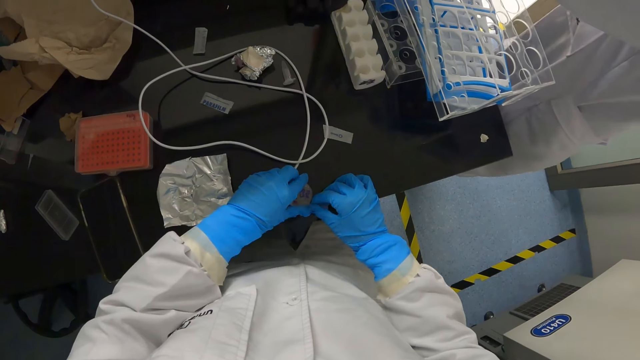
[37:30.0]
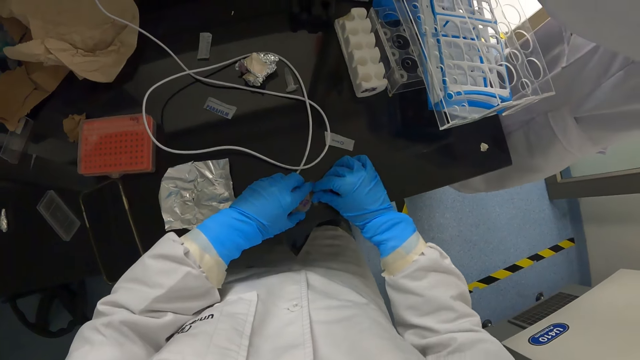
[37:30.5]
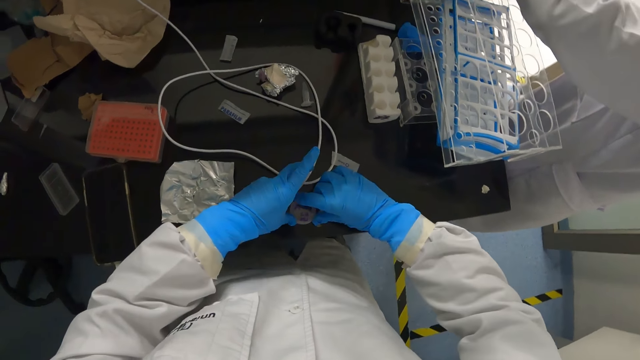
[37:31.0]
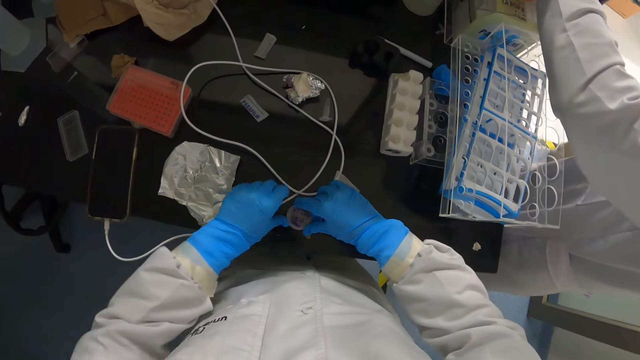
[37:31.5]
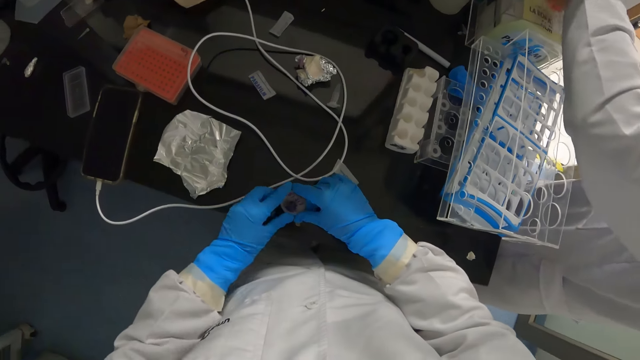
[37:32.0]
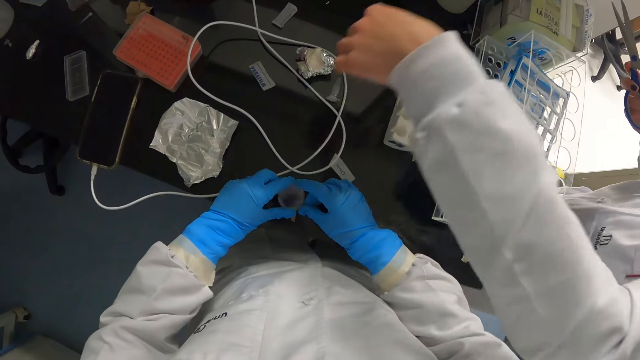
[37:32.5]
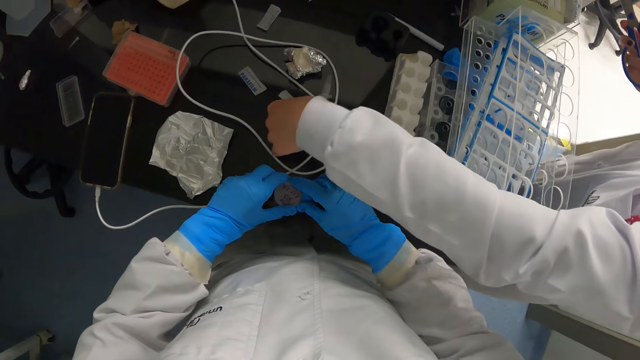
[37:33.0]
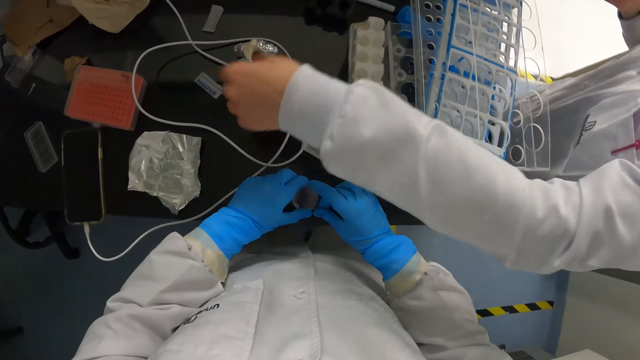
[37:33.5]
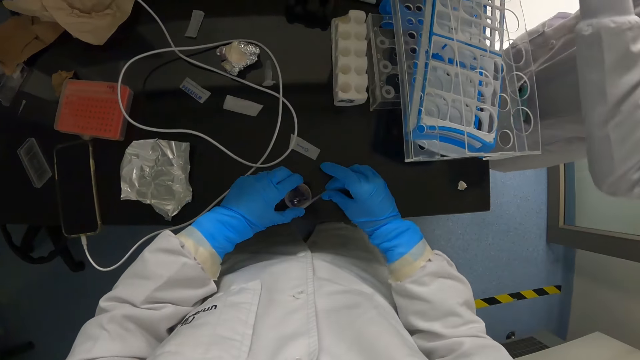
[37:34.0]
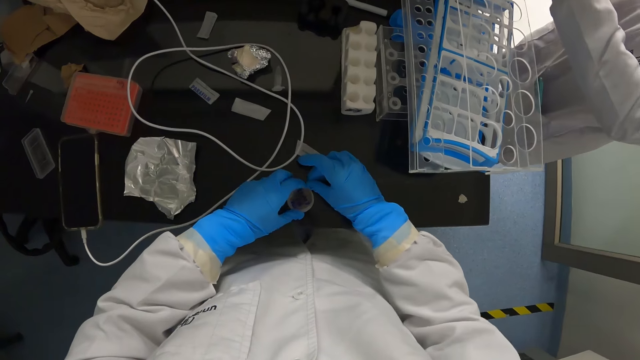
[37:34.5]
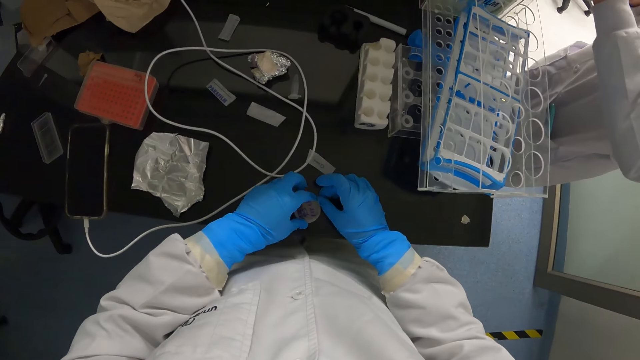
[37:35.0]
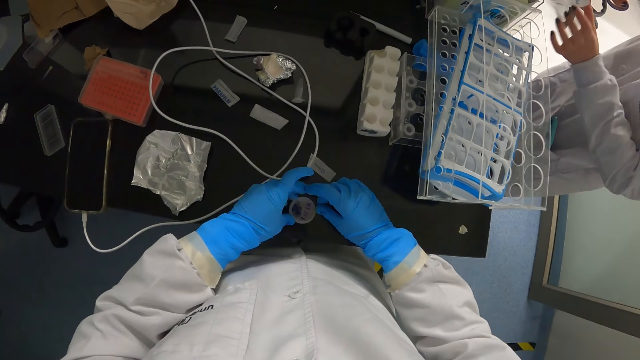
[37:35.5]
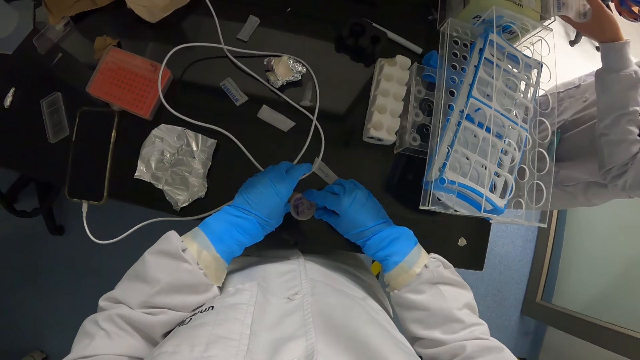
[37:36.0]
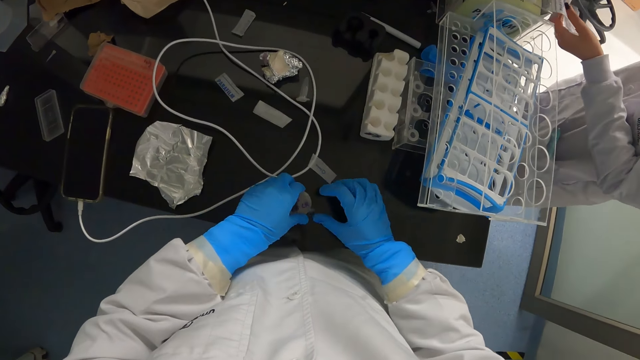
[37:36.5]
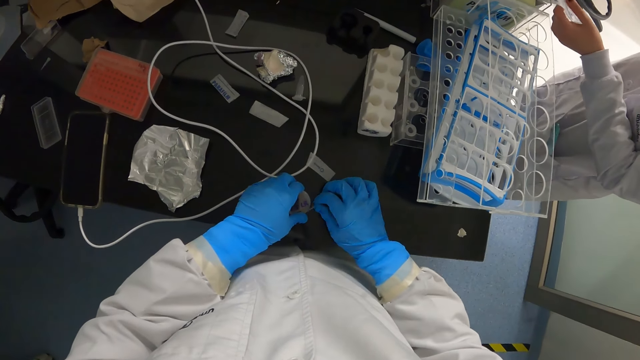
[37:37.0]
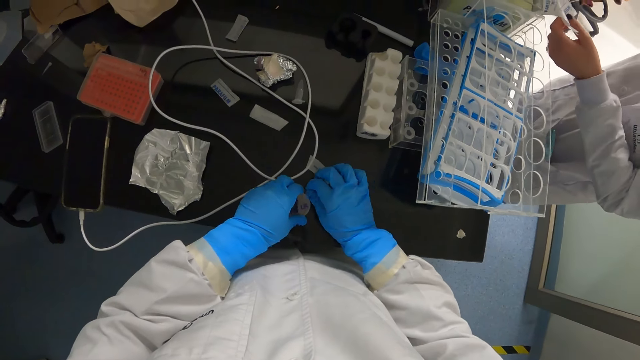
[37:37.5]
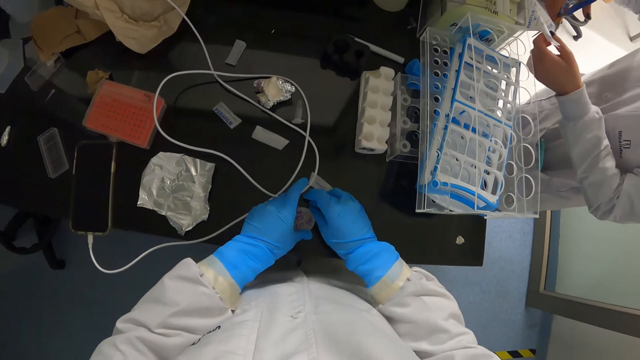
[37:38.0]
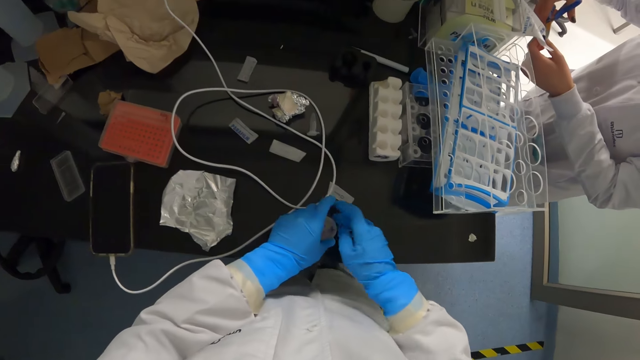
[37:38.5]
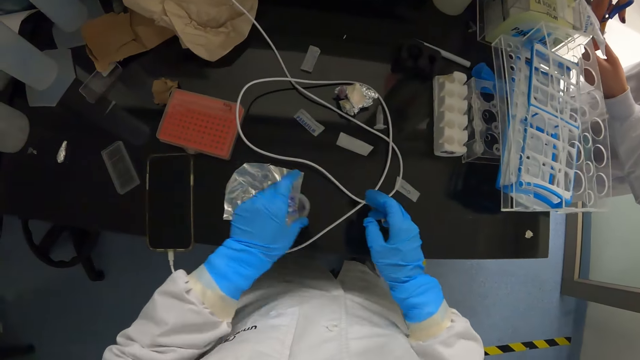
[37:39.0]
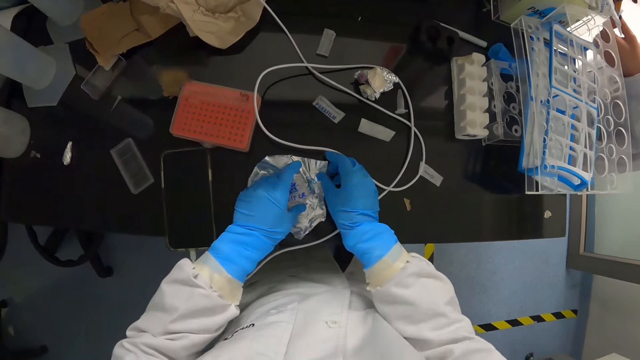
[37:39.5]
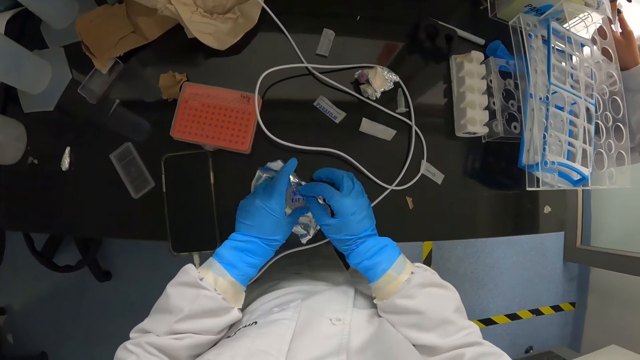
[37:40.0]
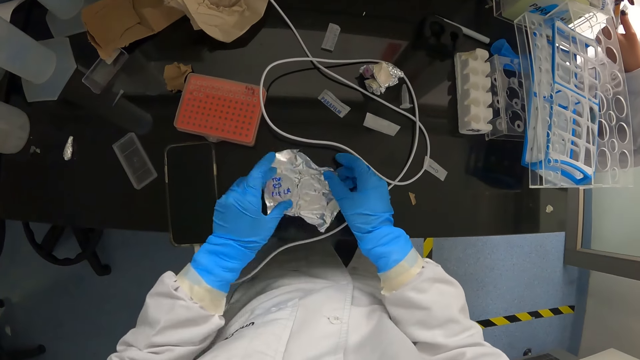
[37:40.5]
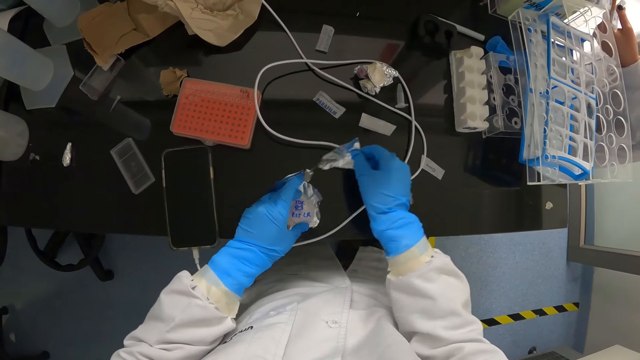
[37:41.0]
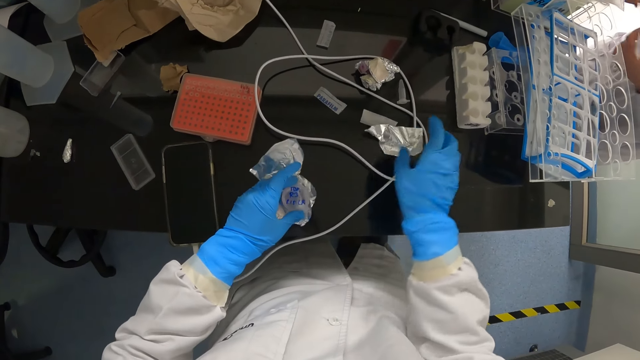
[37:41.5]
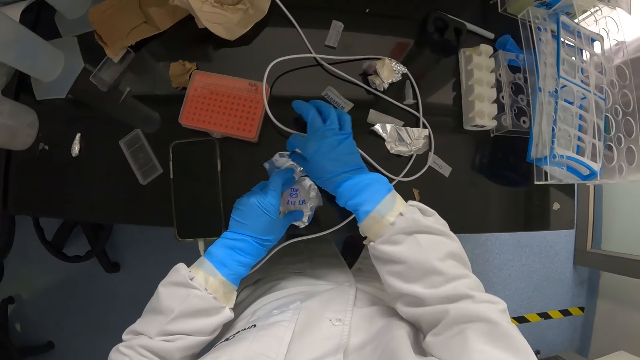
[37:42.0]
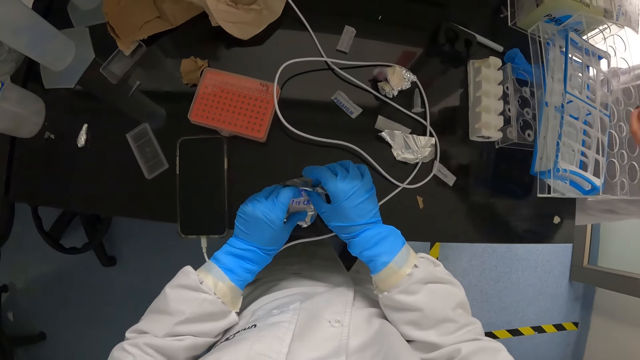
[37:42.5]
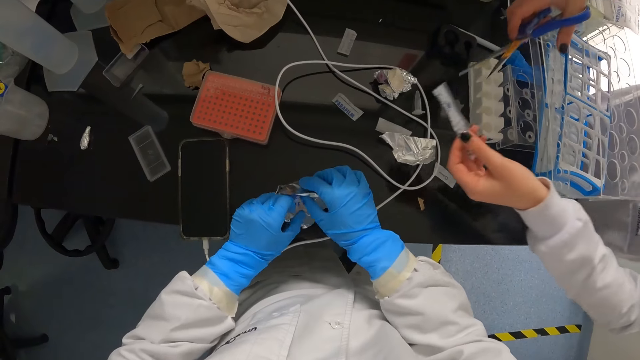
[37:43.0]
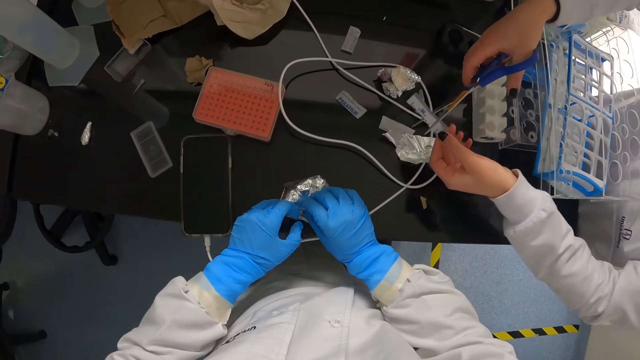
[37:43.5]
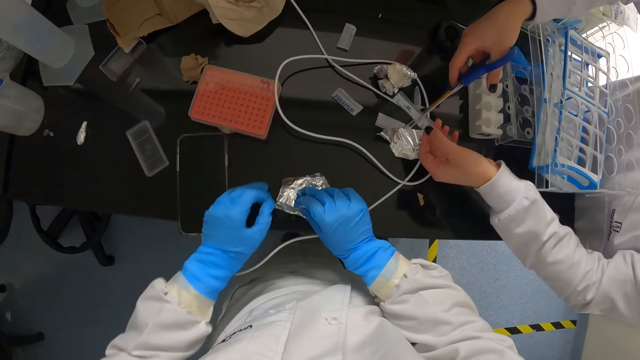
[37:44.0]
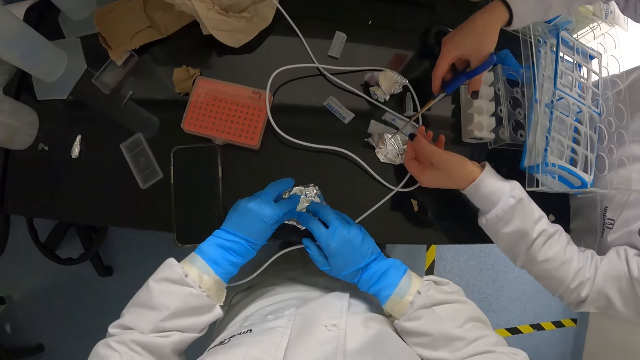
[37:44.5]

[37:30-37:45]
A woman wraps a paper tape with her left hand on the table. The woman cuts a piece of sealing tape with the scissors in her right hand. The camera wearer moves the petri dish from the table to a piece of foil with her left hand. She cuts part of the foil with her right hand. She picks up the petri dish from the piece of foil with her left hand. She drops the petri dish on the piece of foil with her left hand. She wraps the petri dish with the foil in her hands. The woman cuts a piece of sealing tape with the scissors in her right hand.

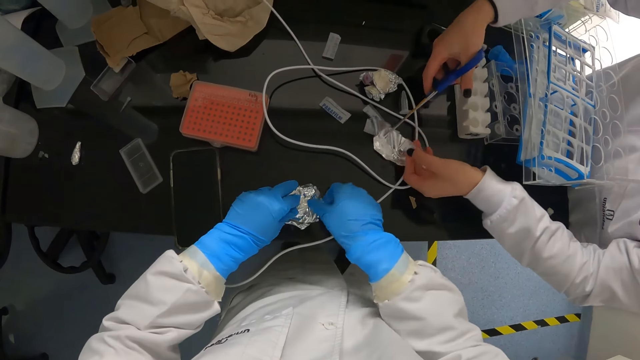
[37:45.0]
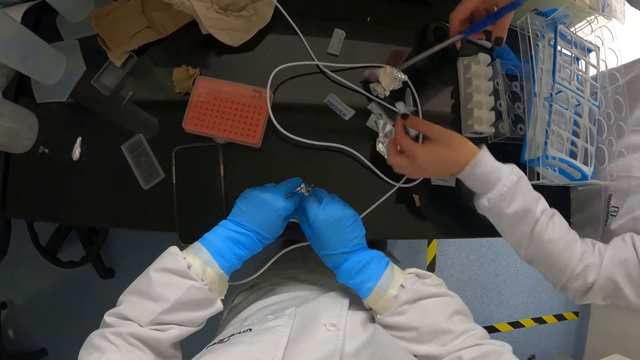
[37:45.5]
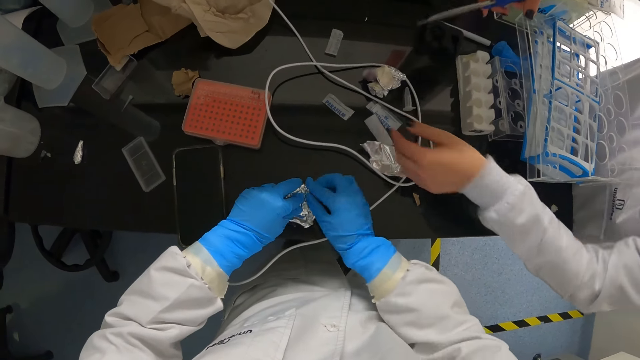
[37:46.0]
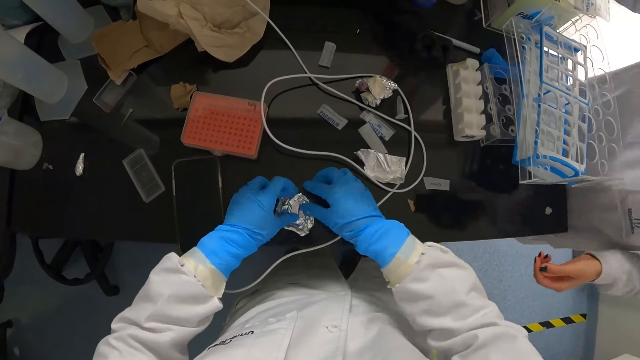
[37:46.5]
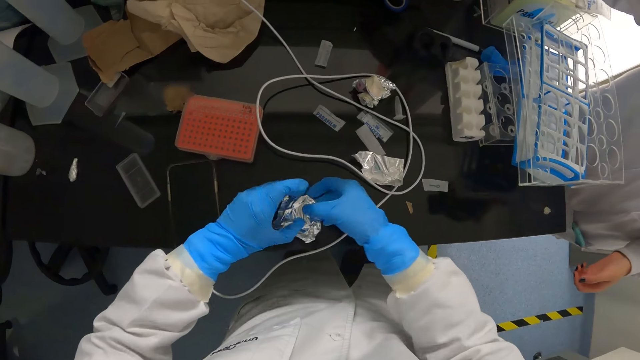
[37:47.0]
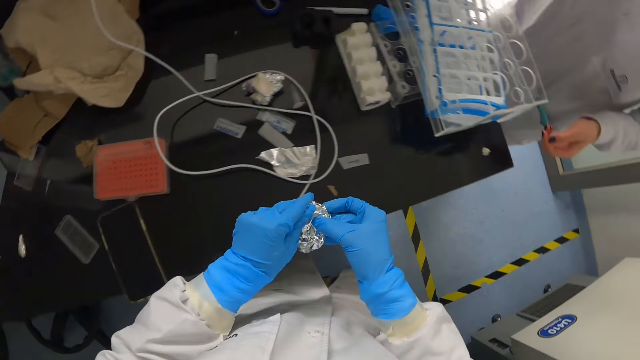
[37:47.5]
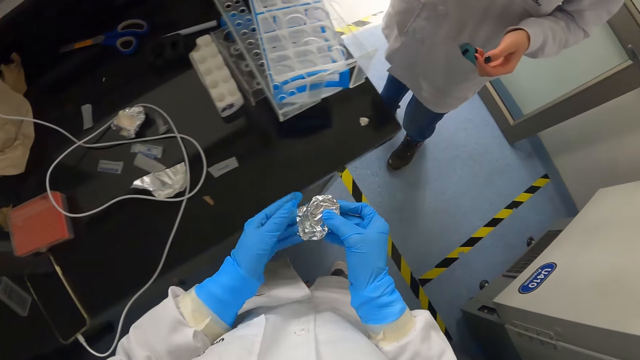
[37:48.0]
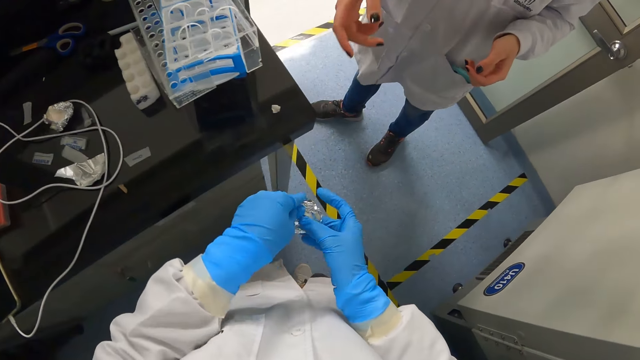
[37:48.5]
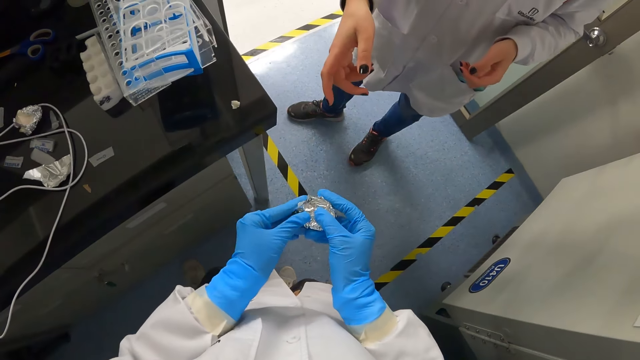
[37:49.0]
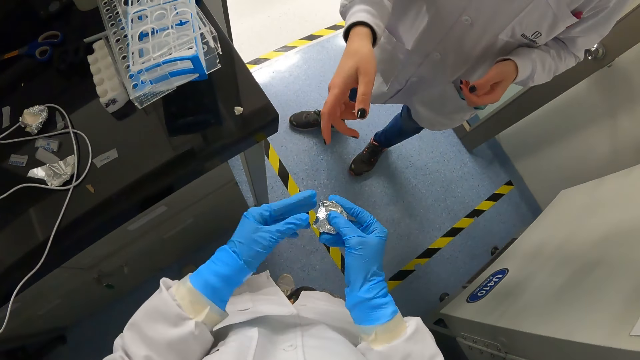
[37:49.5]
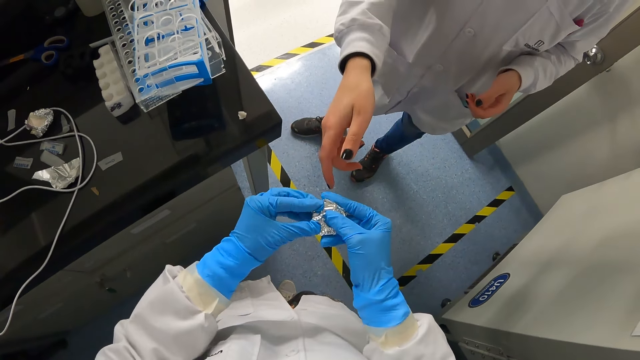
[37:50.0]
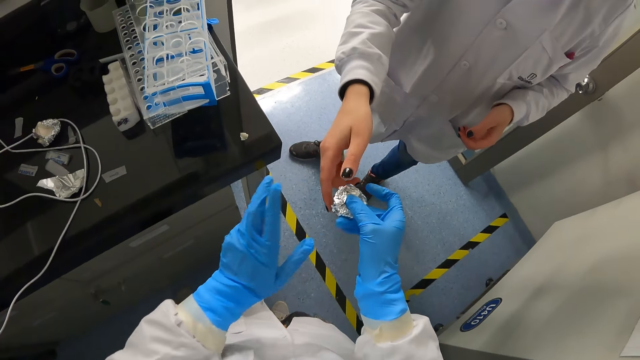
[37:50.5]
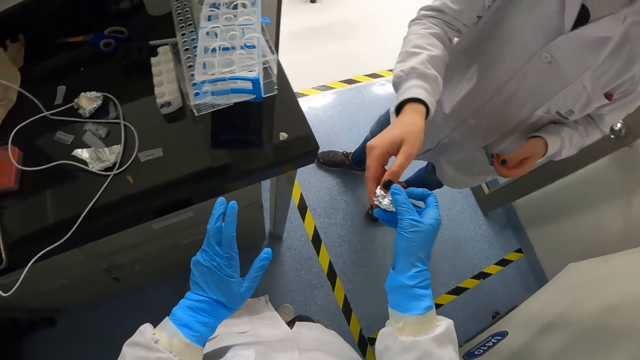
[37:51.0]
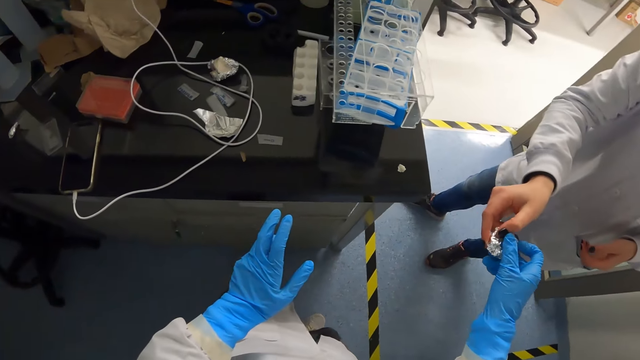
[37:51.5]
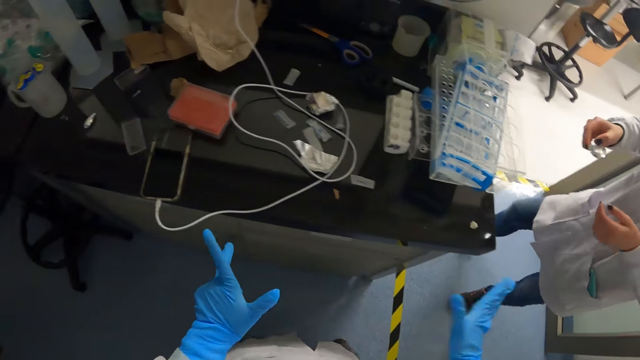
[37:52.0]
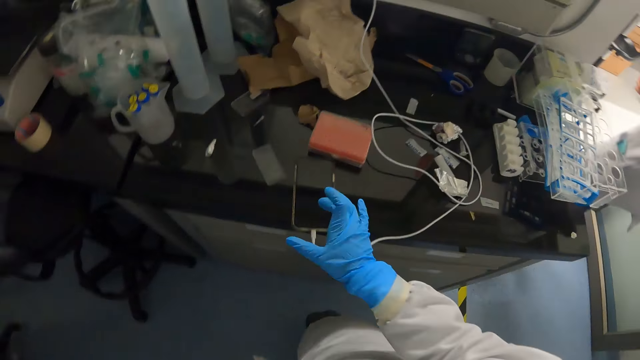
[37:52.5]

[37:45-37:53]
A woman drops the piece of sealing tape in her left hand on the table. The camera wearer picks up the petri dish with her hands from the table. She passes the petri dish with her right hand to the woman. She taps a phone on the table with her right hand.
